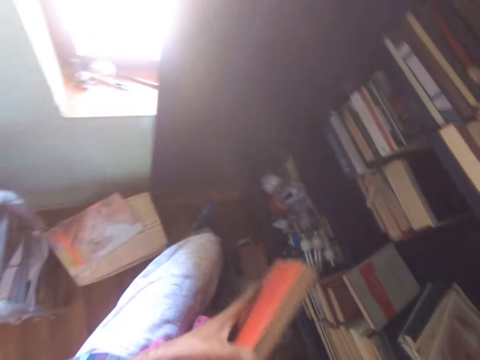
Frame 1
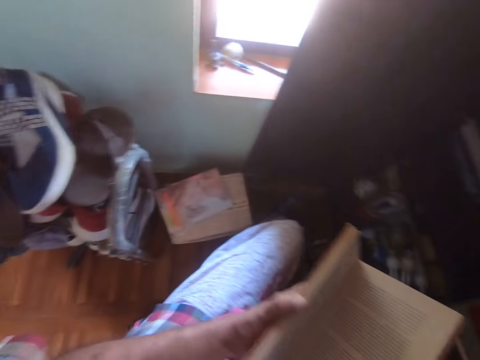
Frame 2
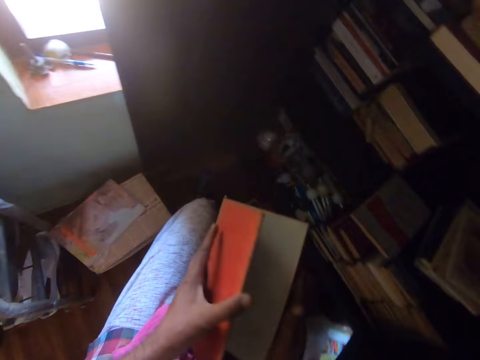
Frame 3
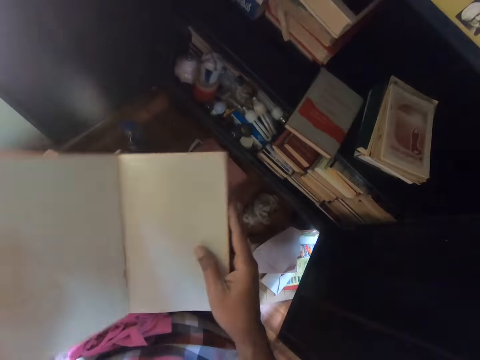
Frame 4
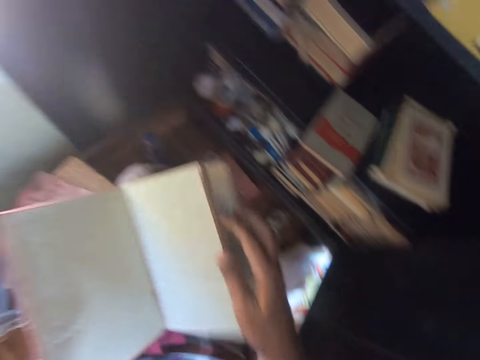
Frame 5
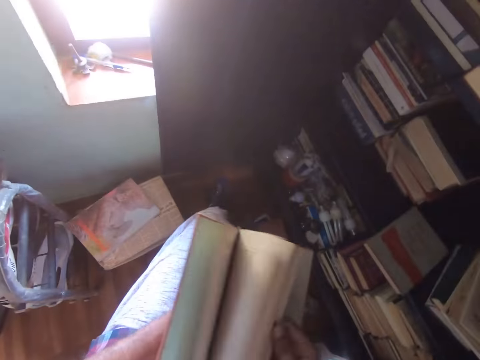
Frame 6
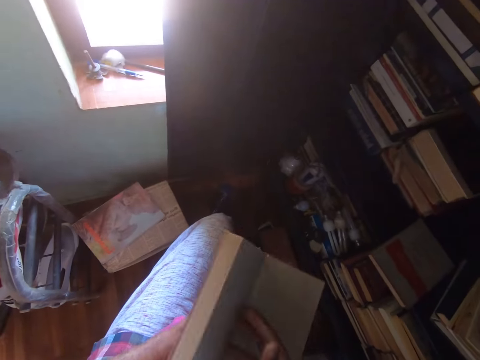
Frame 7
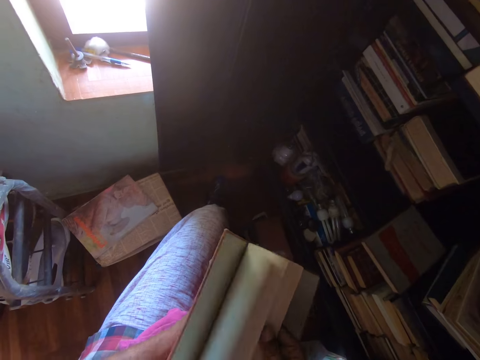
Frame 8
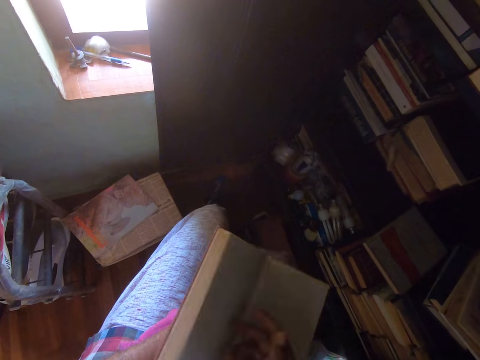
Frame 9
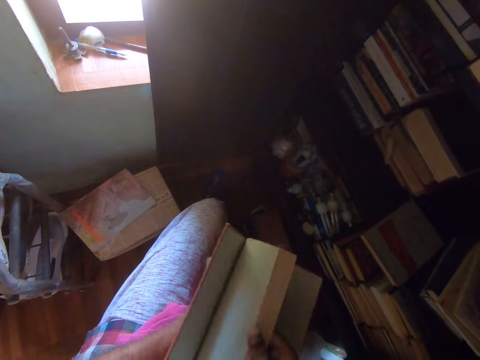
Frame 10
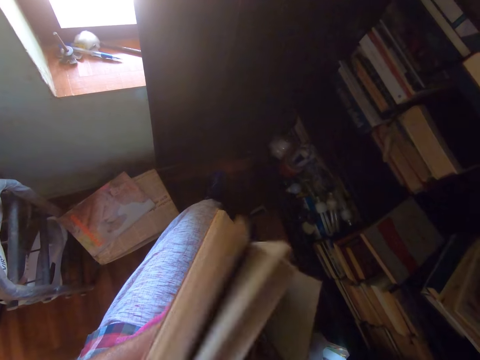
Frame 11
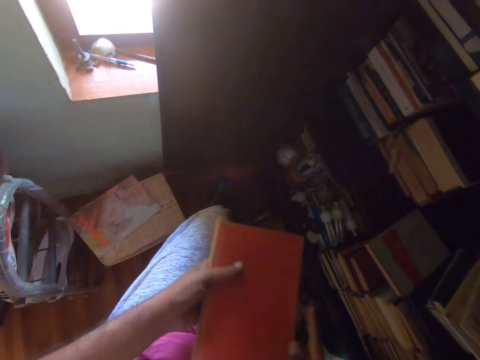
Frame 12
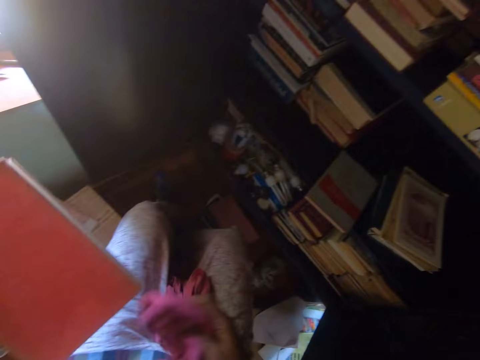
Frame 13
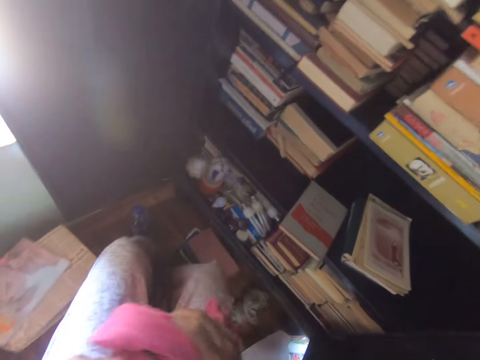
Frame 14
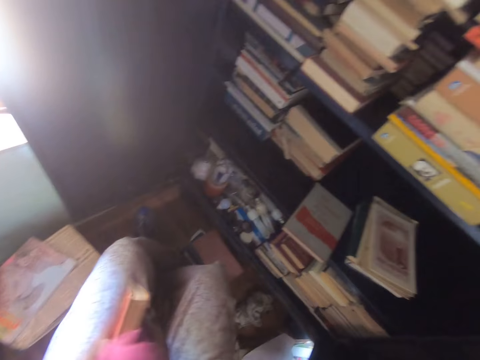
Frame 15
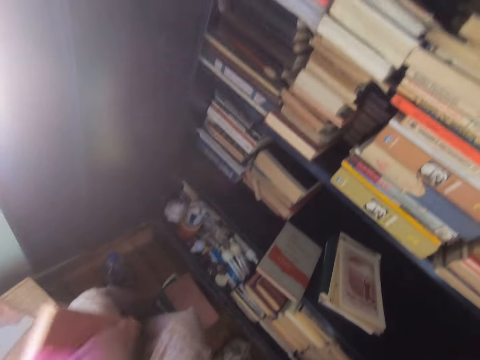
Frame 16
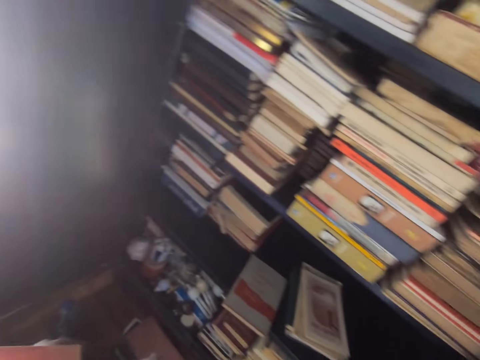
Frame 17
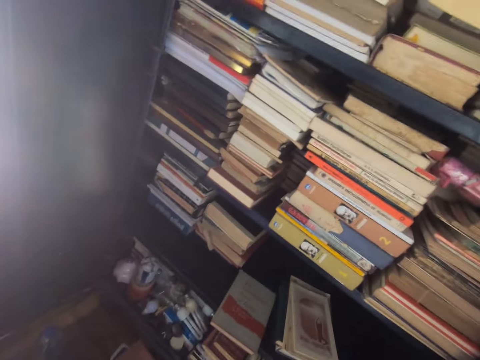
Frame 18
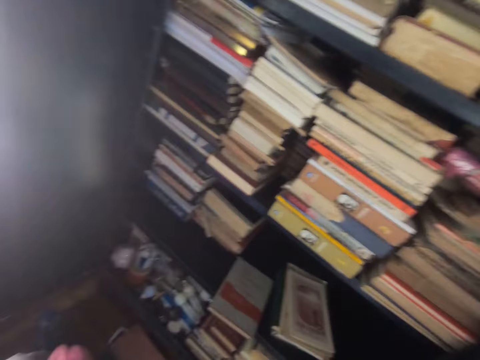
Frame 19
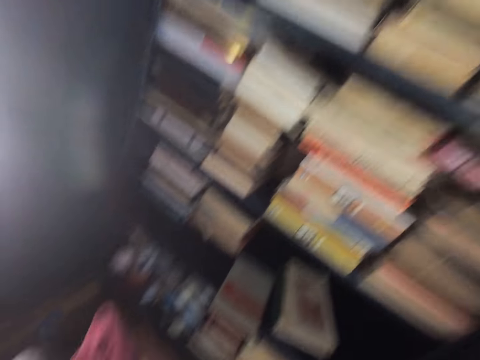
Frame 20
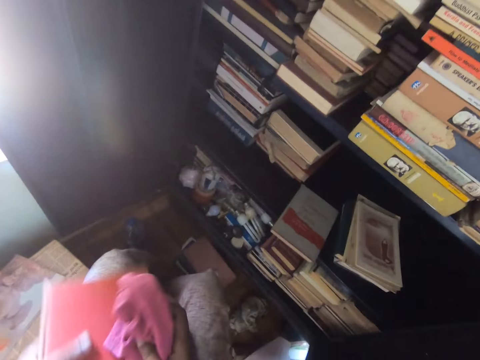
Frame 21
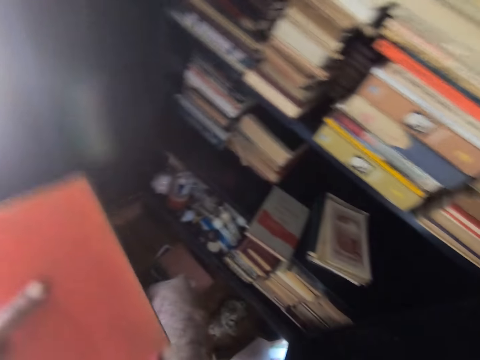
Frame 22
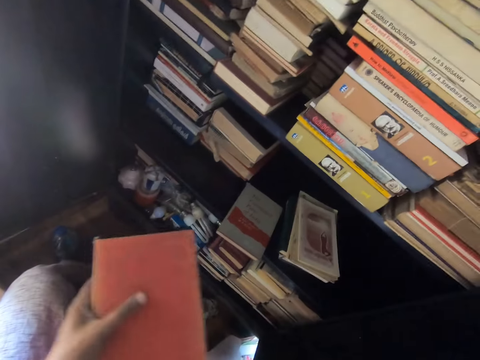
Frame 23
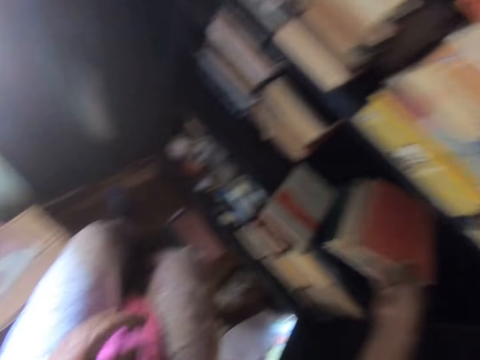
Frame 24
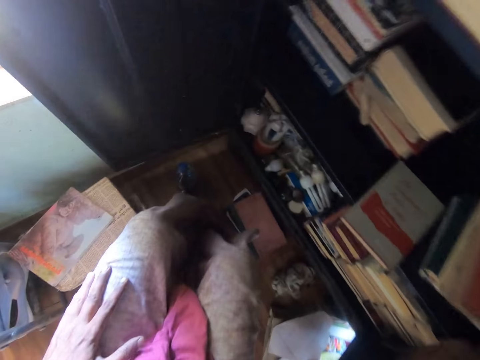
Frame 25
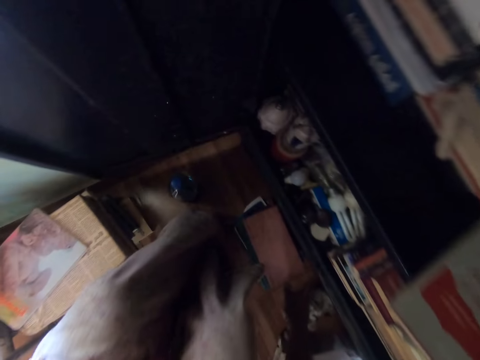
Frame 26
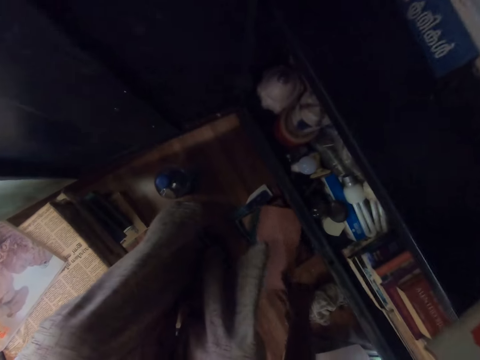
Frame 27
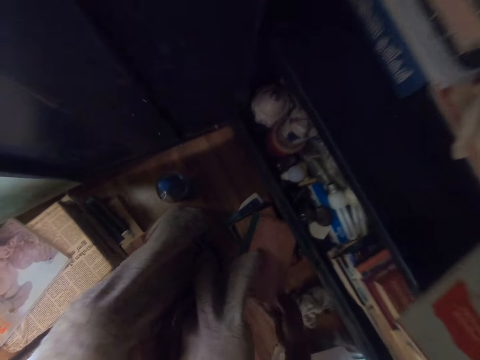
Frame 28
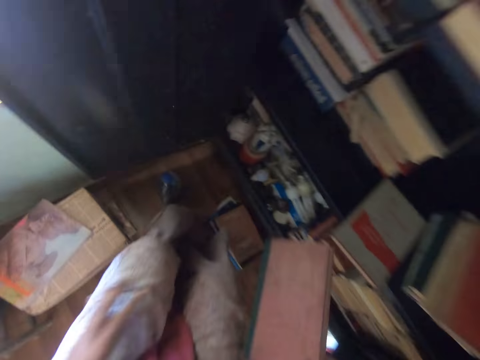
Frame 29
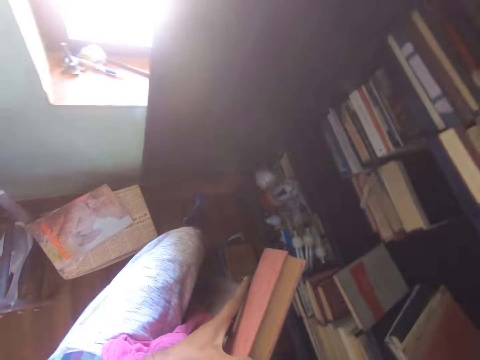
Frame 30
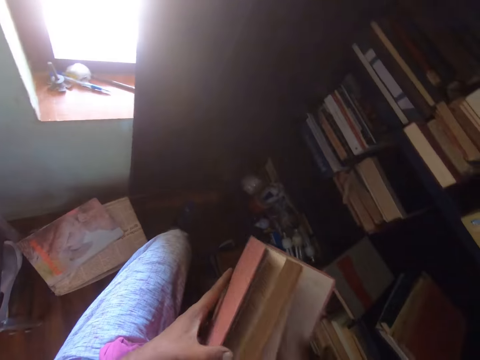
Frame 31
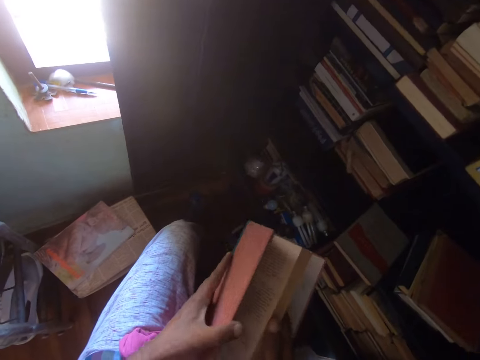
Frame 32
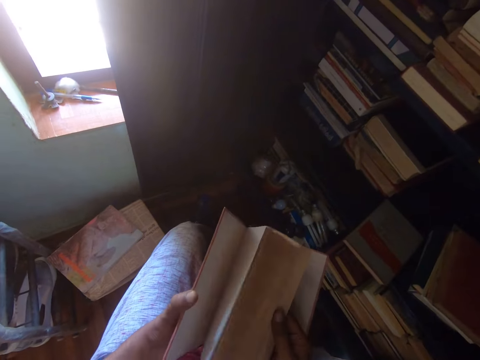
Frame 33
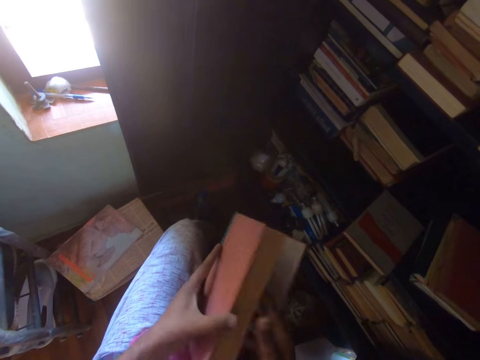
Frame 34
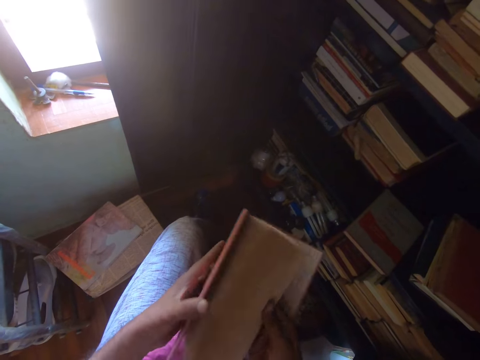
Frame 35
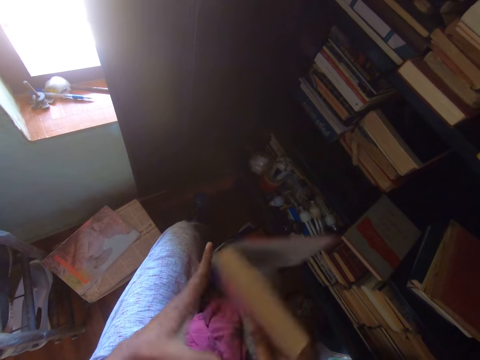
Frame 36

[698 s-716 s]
The camera wearer peruses a book and opens the book. They pick up a hand towel. They wipe the book with a cloth. They put the hand towel on the thighs. They put the books on the shelf. They pick up the book, peruse the book, and open the book.

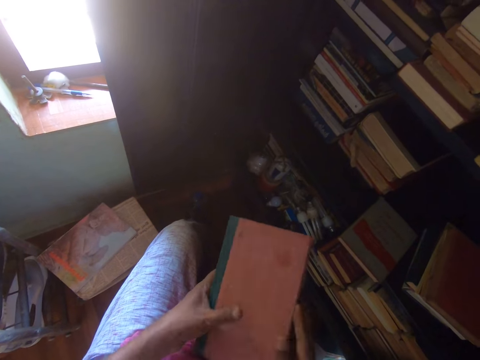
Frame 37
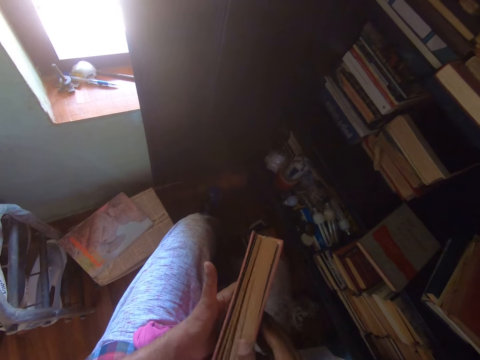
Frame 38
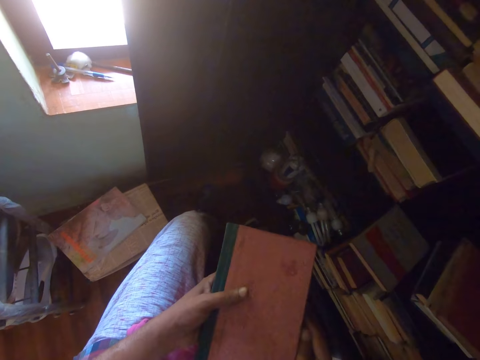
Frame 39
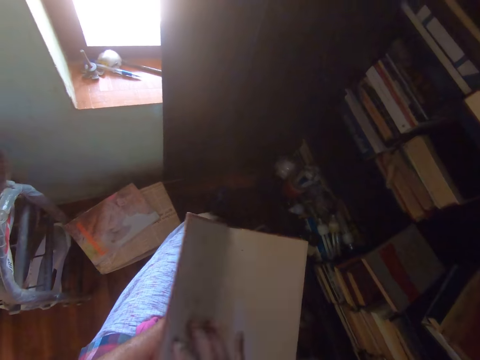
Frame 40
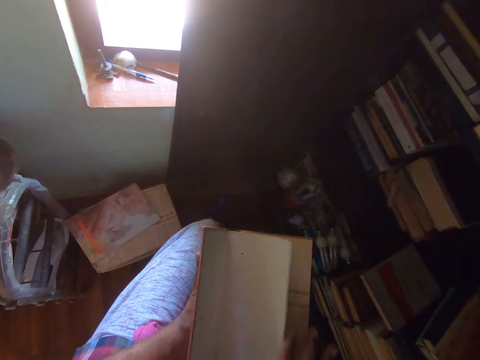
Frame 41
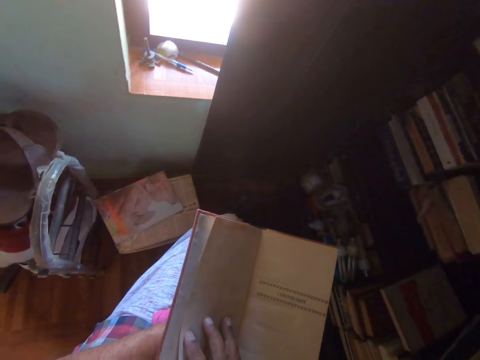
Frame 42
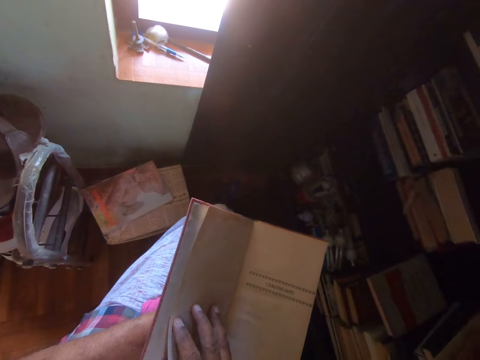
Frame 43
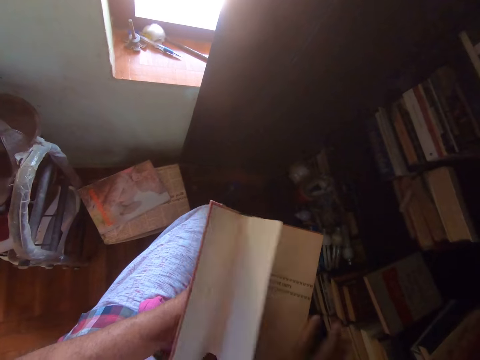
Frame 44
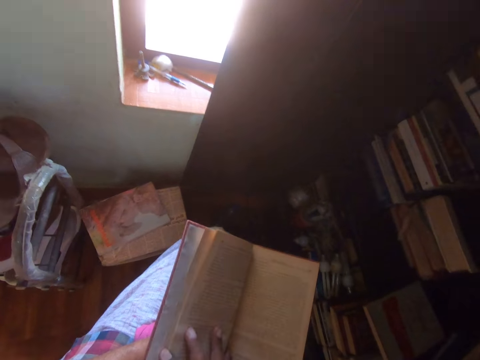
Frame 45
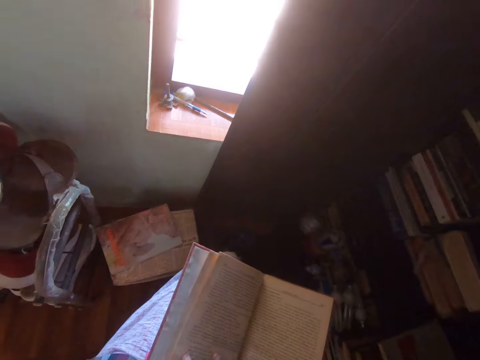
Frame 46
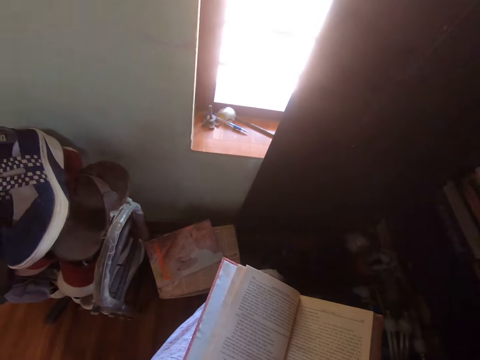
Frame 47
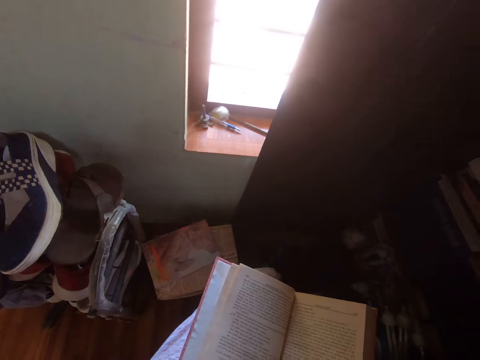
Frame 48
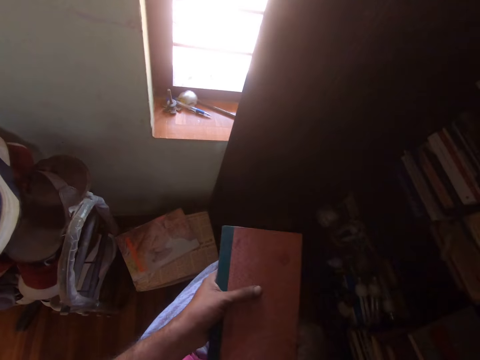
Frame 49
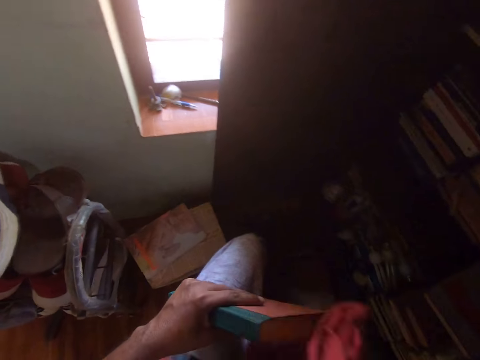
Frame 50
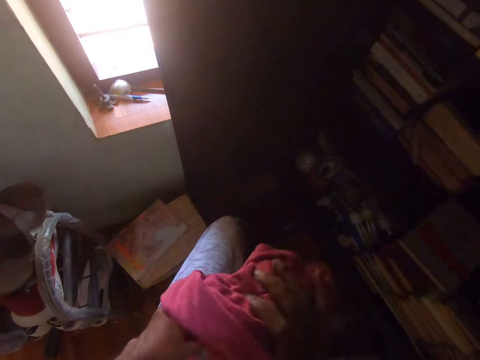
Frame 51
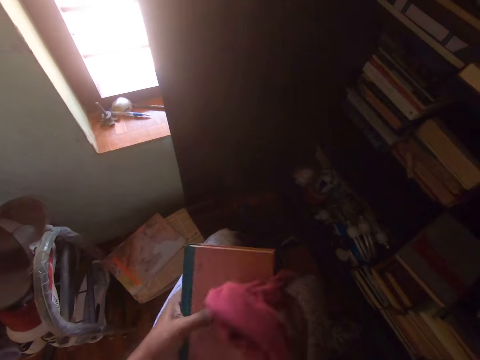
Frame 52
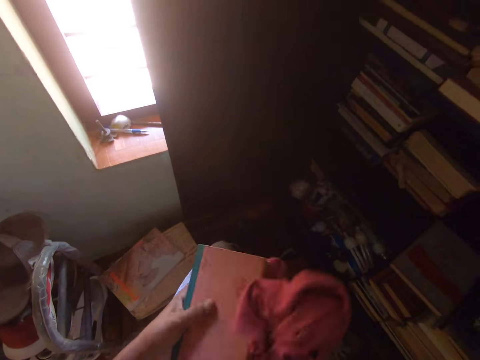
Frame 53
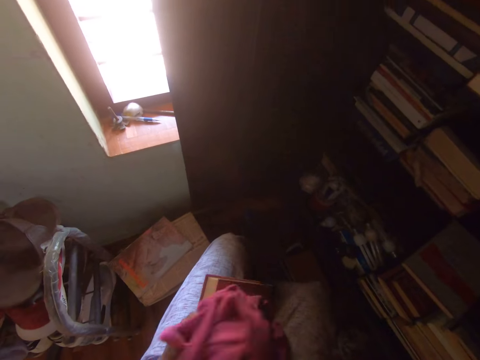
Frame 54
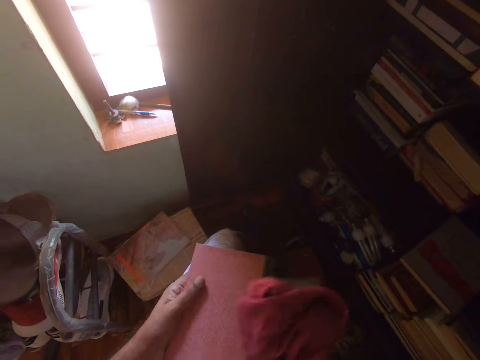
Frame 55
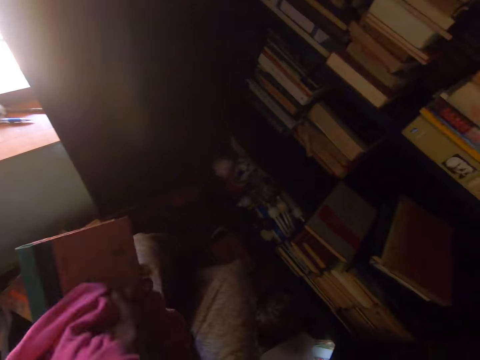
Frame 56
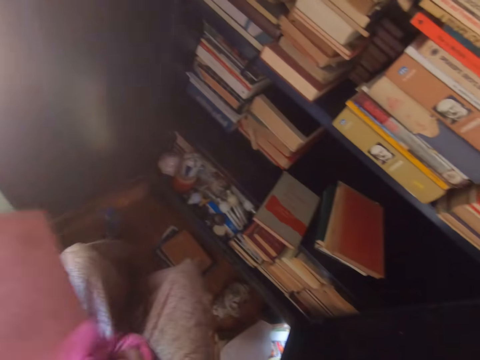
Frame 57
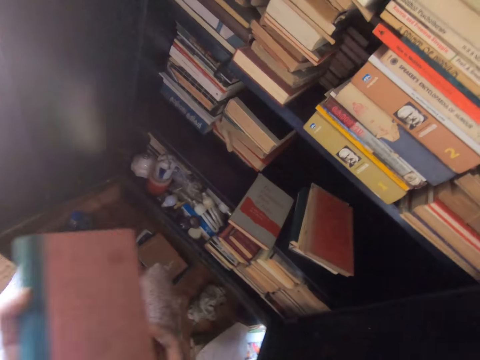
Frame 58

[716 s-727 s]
The camera wearer picks up a hand towel. They wipe the book with a cloth. They put the hand towel on the thighs.
